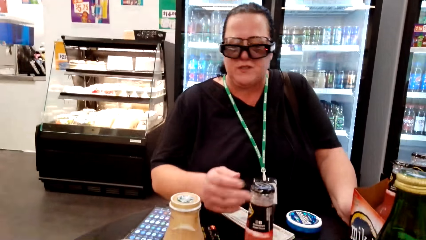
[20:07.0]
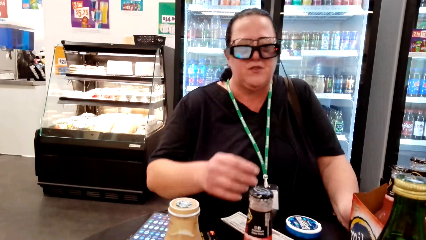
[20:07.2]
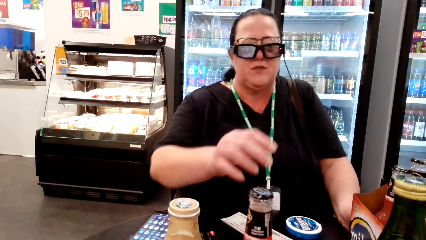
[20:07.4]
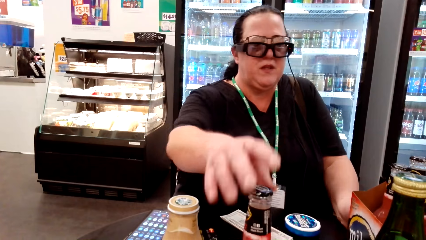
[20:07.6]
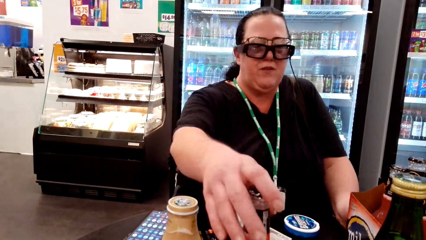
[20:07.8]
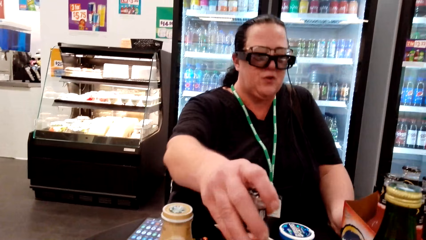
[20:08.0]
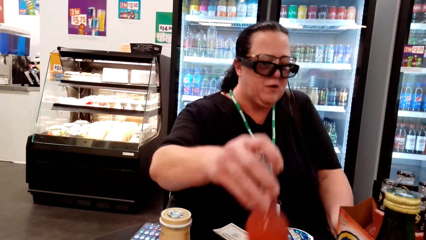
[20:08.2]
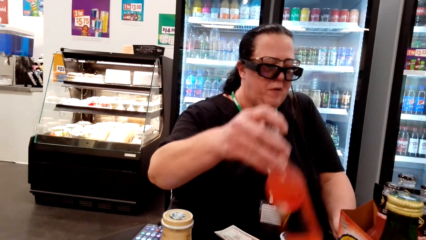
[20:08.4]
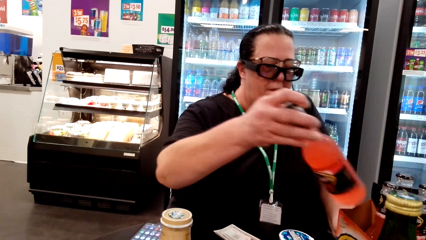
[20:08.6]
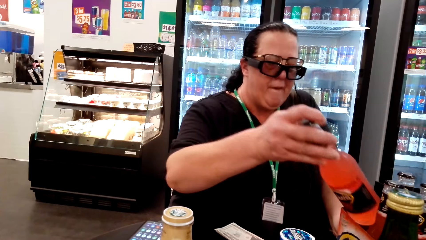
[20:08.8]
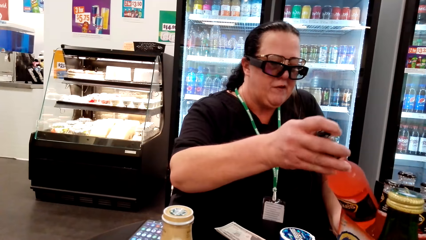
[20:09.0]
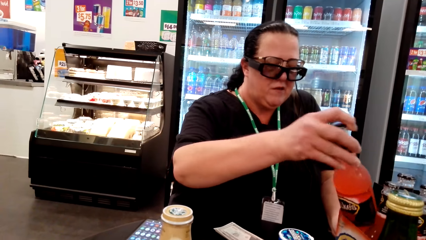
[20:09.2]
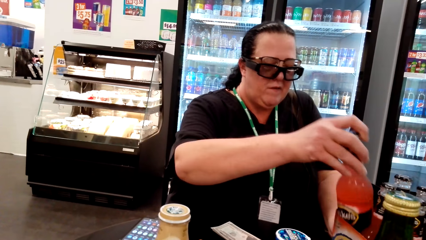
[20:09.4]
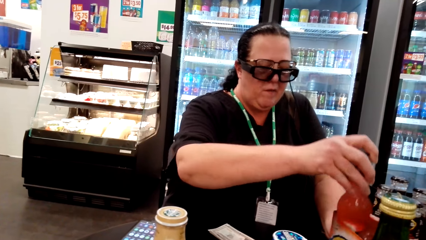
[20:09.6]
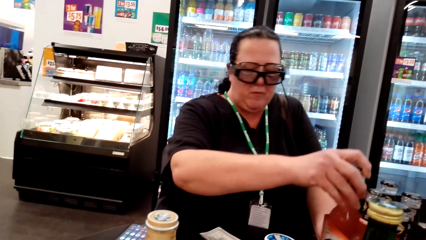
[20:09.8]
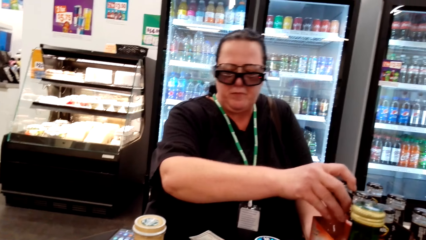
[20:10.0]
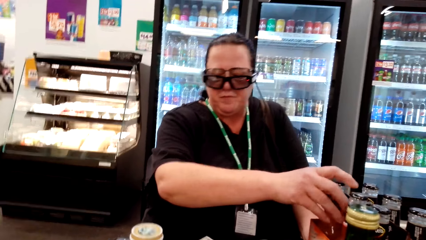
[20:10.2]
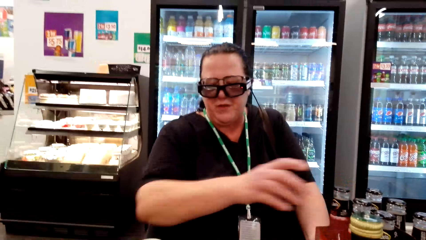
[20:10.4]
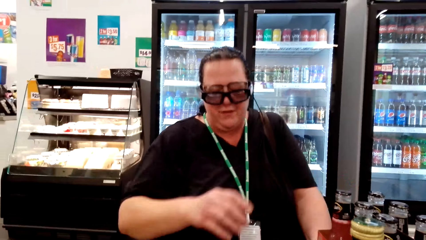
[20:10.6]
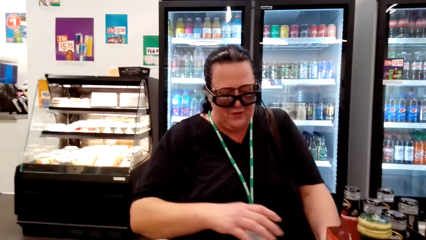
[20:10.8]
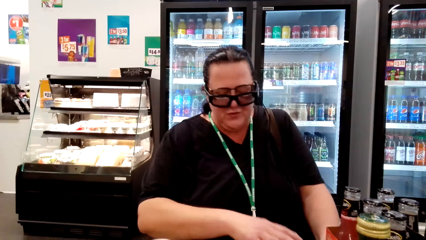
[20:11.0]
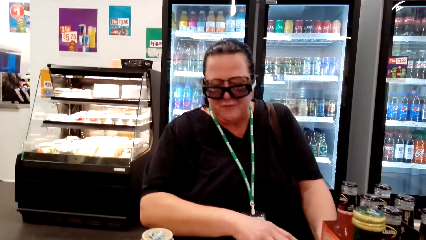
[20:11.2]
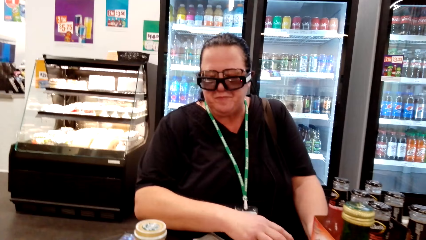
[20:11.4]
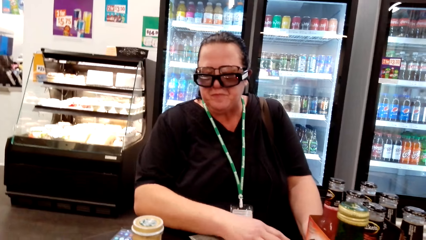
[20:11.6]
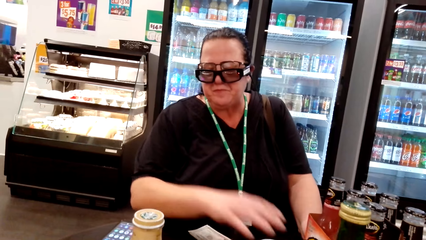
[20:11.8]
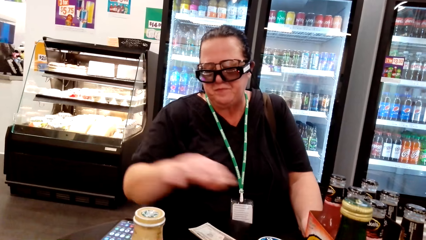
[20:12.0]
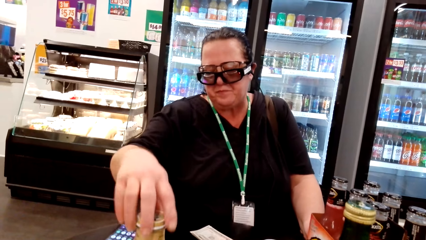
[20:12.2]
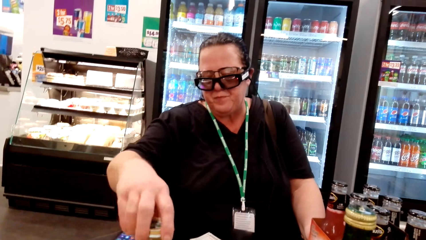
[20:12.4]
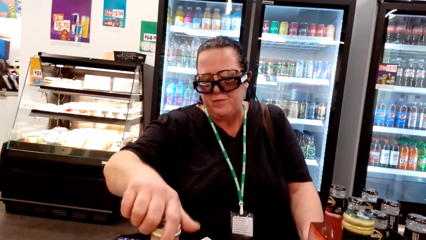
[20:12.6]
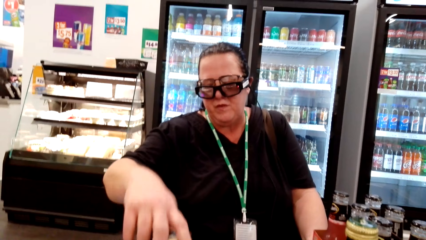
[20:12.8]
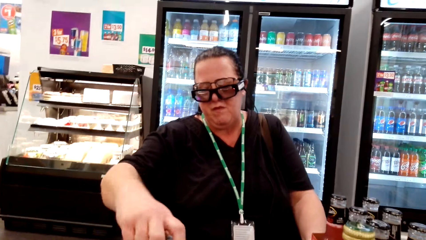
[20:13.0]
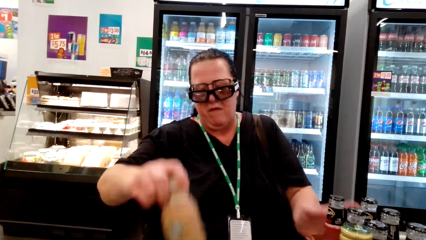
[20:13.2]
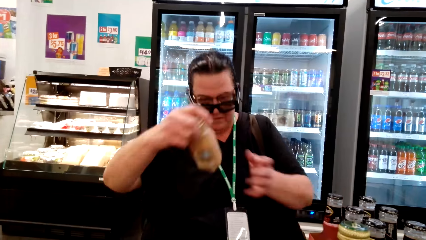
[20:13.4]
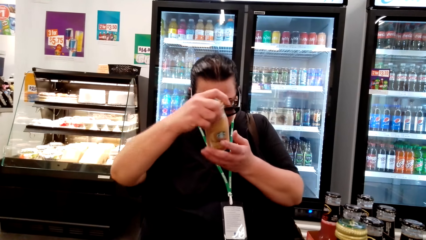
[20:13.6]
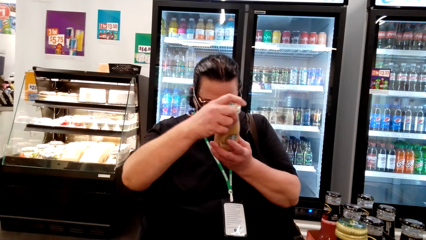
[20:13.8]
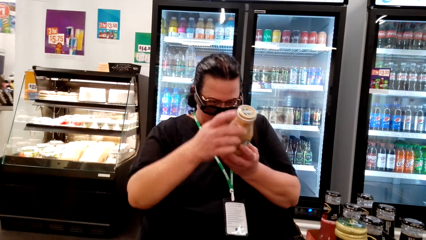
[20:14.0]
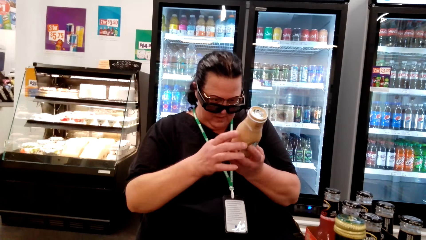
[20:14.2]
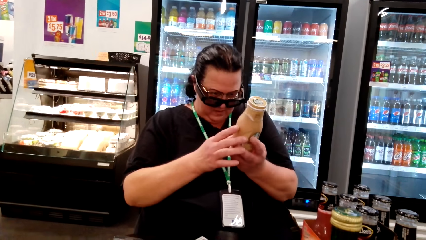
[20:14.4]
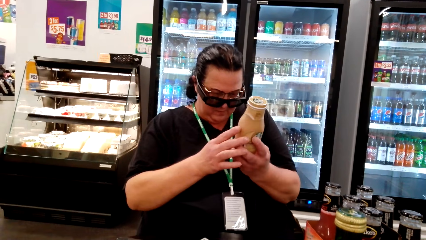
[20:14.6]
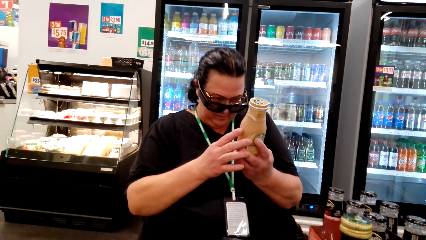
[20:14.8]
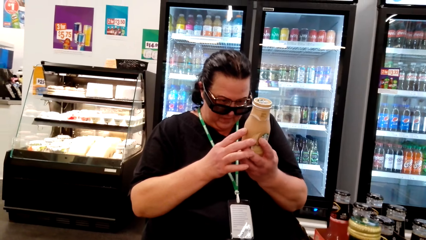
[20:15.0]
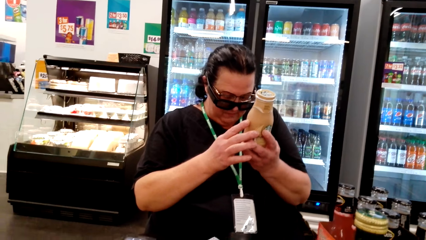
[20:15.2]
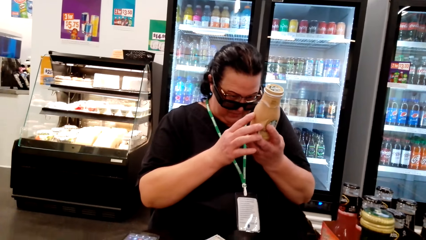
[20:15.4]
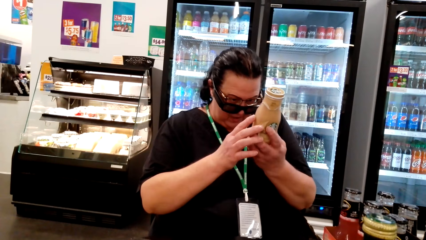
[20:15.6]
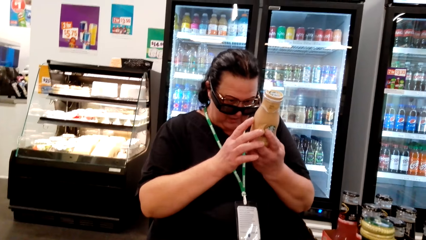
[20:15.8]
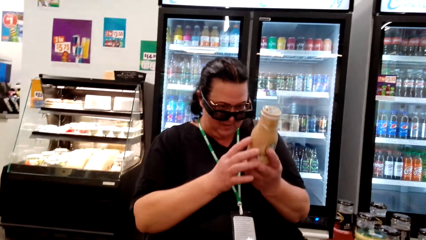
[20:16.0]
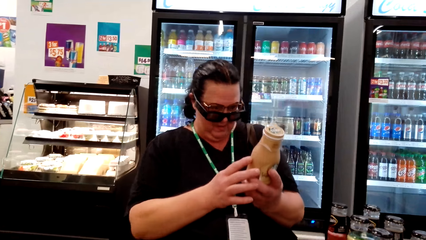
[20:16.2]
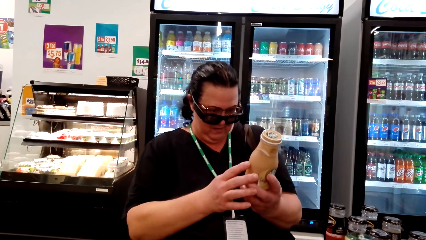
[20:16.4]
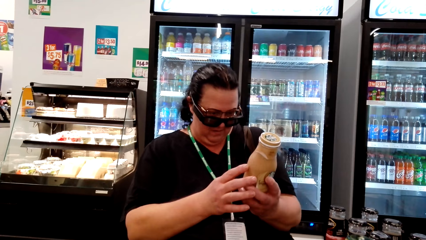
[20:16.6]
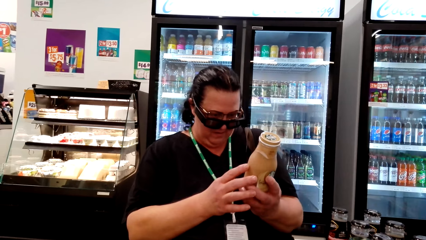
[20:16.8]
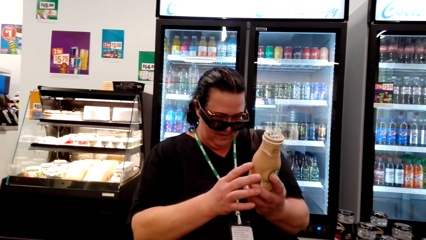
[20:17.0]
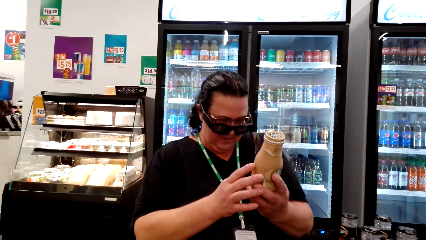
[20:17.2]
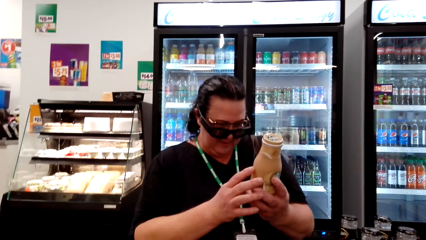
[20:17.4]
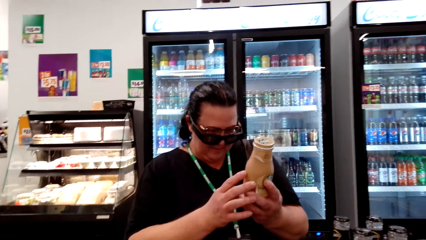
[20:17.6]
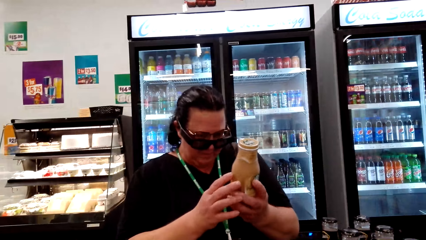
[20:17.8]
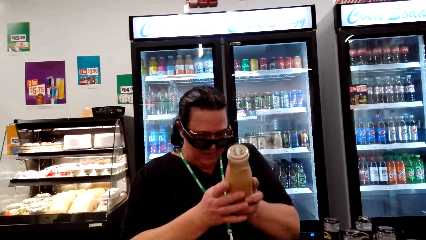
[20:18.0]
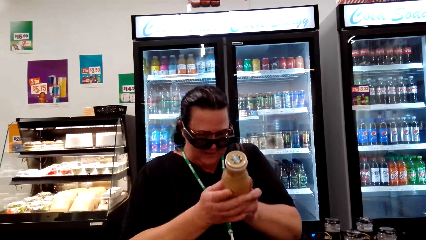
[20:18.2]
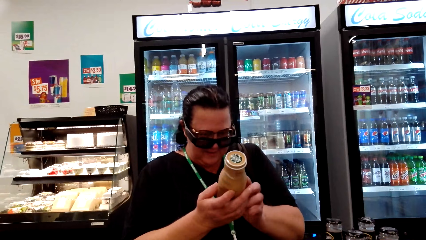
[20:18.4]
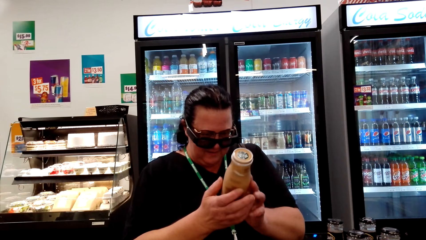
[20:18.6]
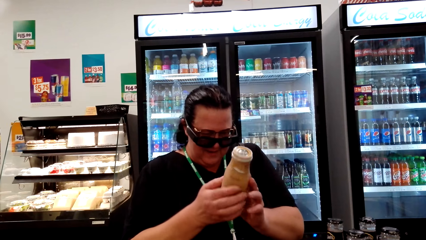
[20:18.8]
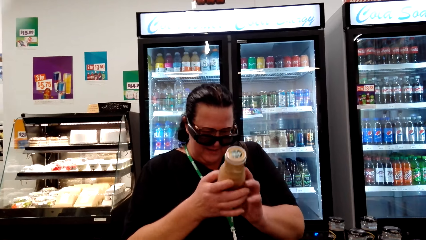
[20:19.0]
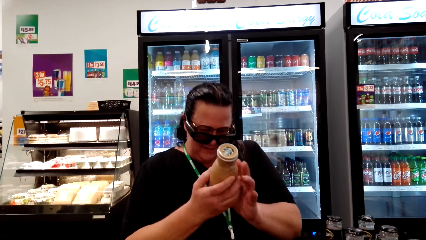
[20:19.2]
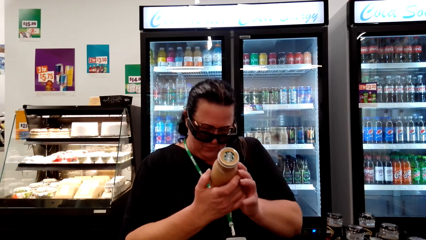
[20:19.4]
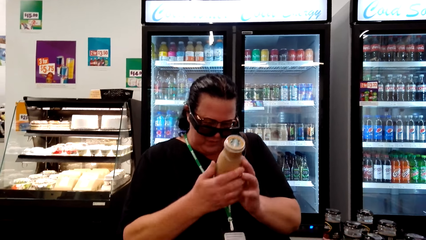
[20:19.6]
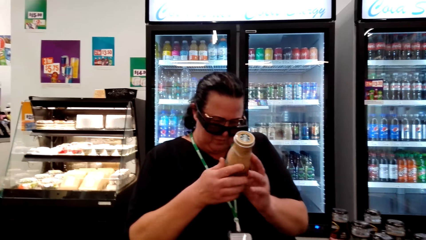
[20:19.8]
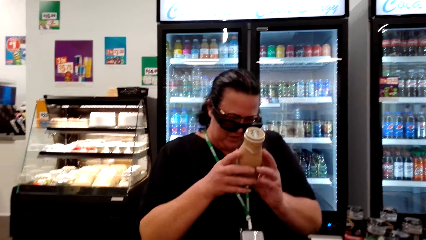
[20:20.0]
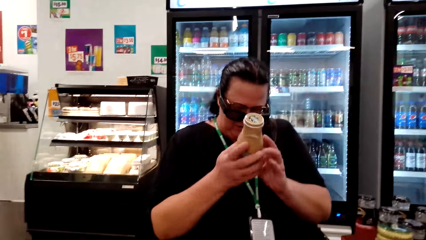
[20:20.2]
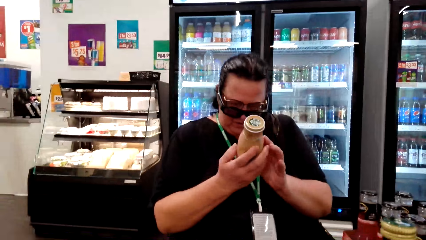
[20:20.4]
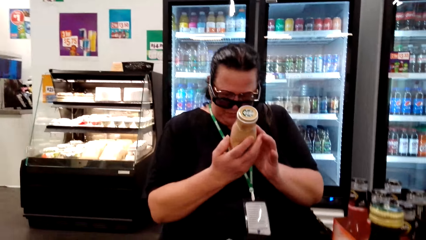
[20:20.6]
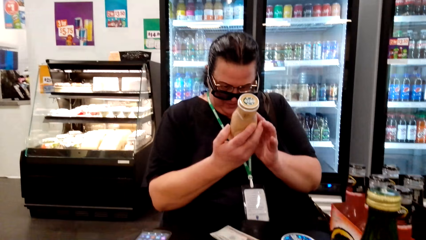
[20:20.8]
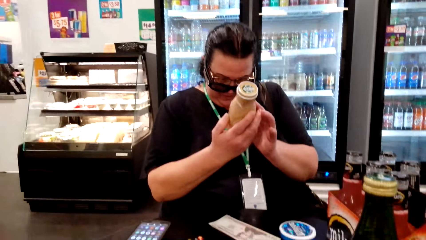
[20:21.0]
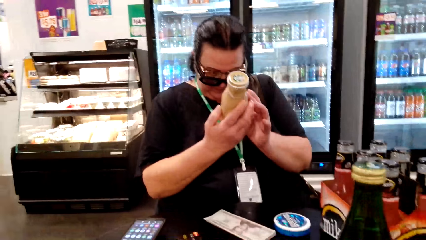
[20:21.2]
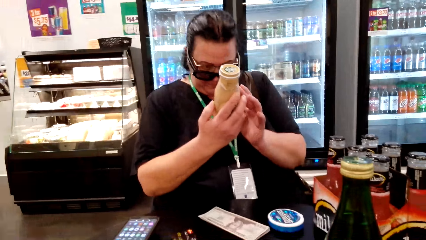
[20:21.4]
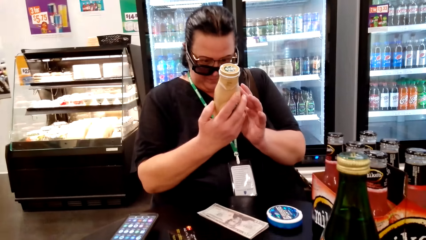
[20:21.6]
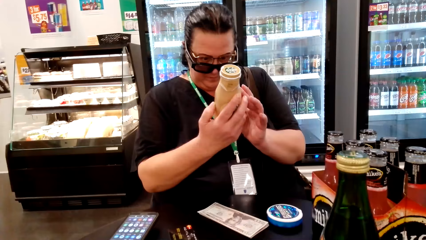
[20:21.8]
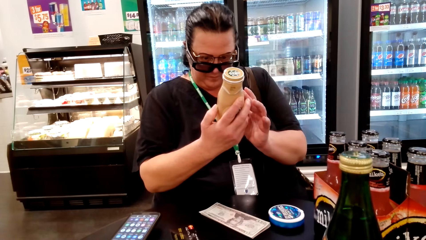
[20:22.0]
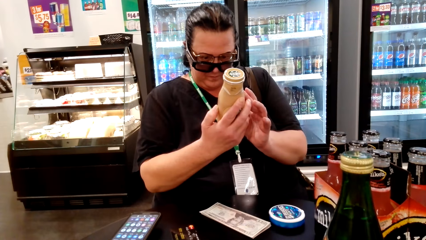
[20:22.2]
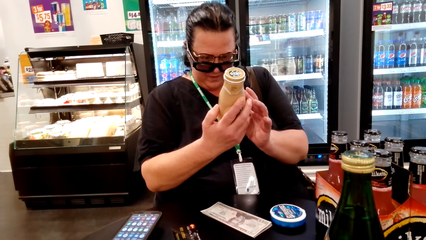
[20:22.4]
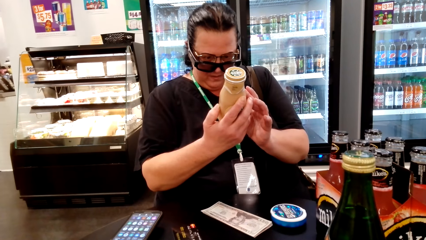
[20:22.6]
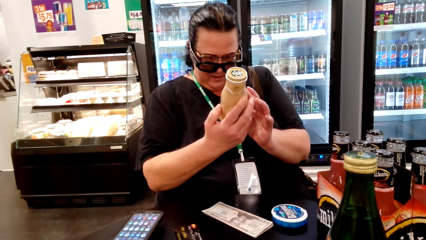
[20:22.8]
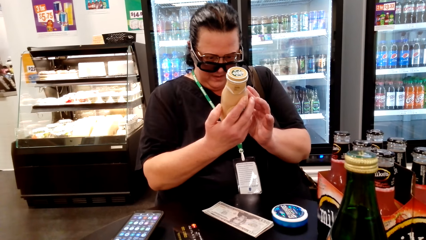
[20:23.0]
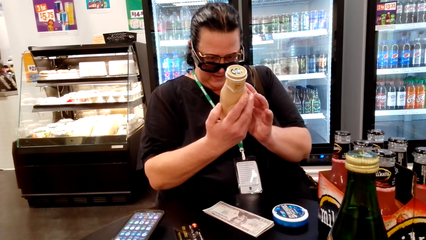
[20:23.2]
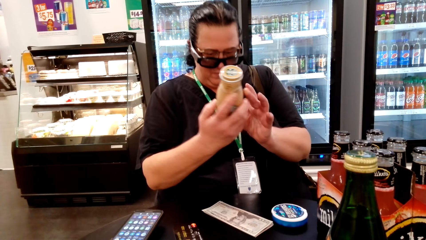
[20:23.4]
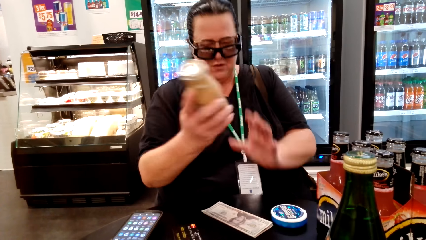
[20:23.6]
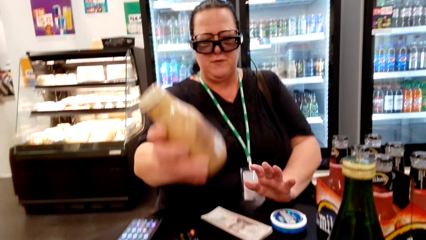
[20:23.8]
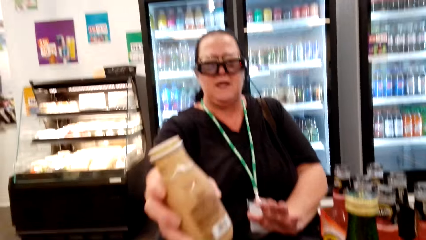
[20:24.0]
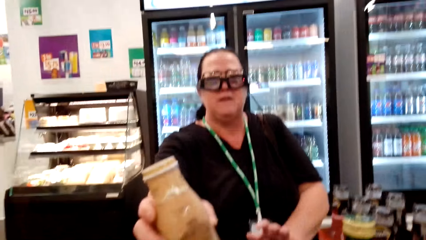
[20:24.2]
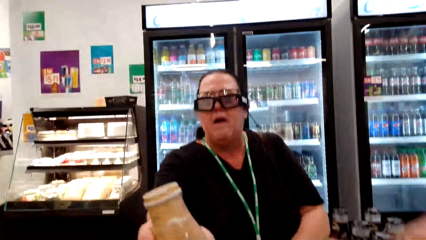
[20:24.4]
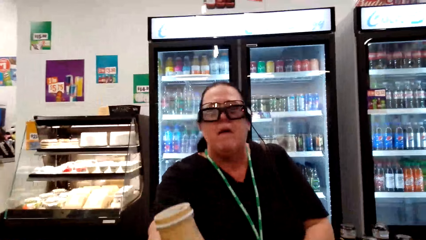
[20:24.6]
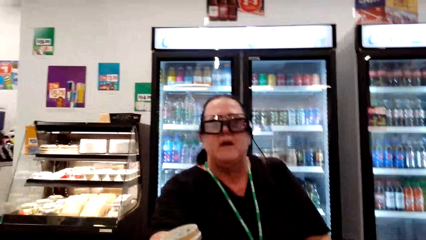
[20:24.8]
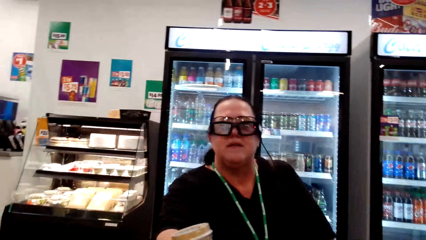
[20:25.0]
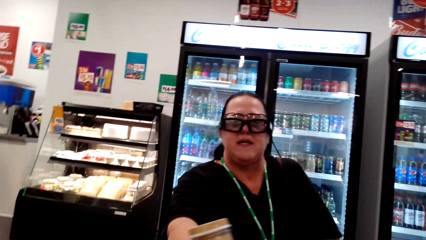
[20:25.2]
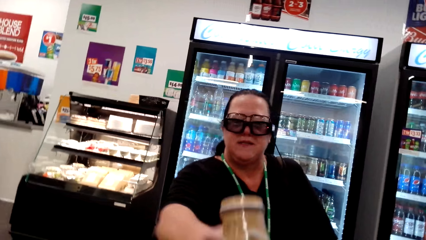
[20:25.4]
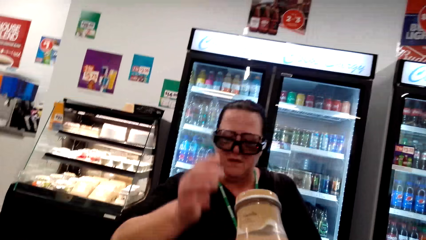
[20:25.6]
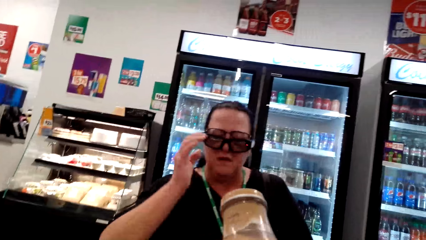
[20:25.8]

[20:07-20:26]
A woman lifts her hand. The woman takes a drink from the table. The camera wearer puts the drink in the bag. The woman puts the drink on the table, puts her hand on the table, holds the drink and turns the drink. The camera wearer picks up the drink. The woman looks at the drink, turns the drink on her hand and converses with the camera wearer. The woman puts the drink on the table. The camera wearer puts the drink on the table.
